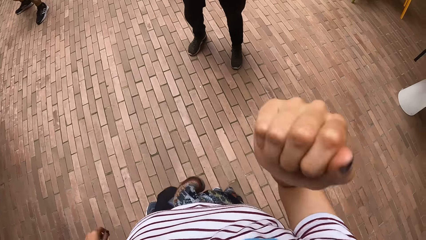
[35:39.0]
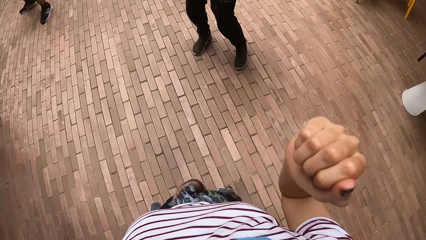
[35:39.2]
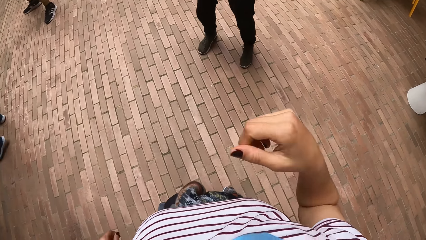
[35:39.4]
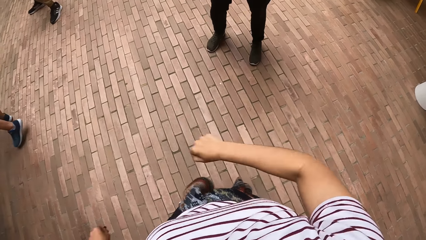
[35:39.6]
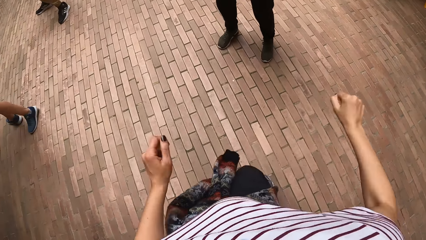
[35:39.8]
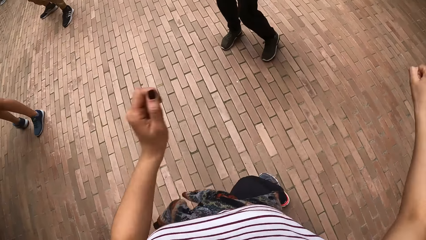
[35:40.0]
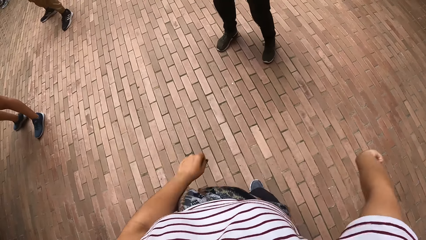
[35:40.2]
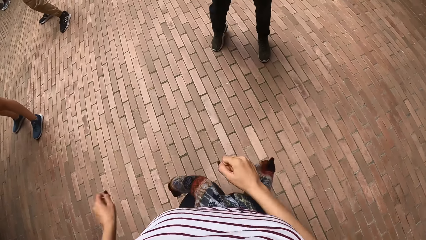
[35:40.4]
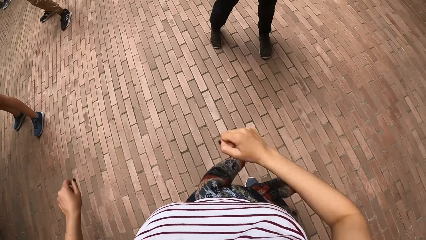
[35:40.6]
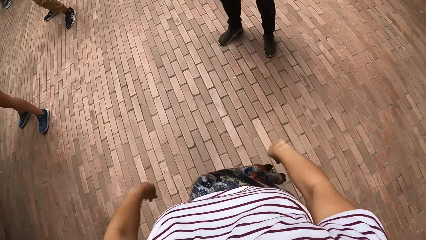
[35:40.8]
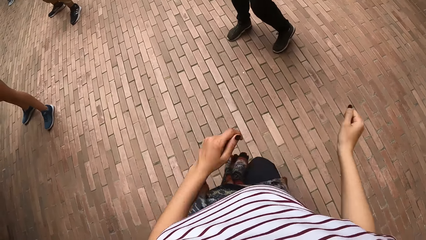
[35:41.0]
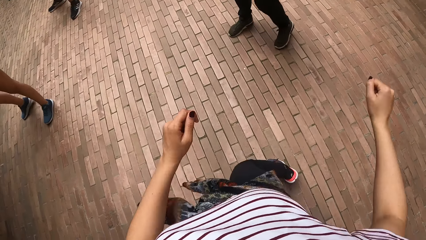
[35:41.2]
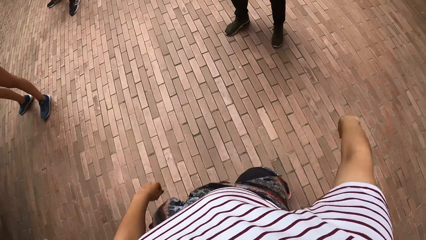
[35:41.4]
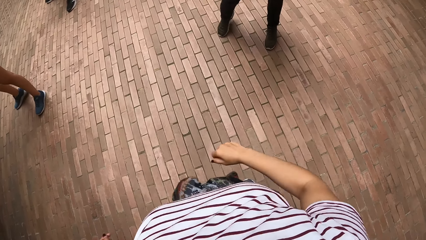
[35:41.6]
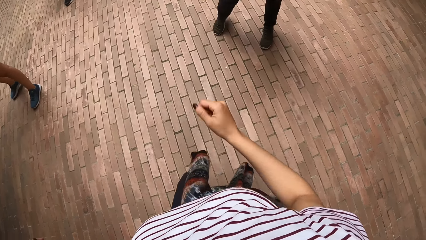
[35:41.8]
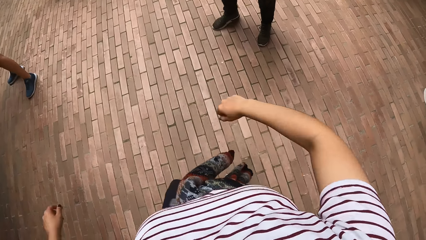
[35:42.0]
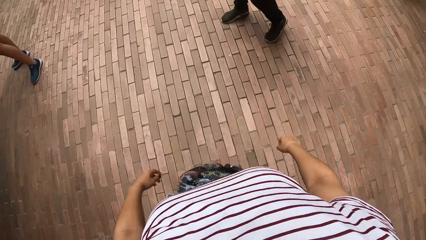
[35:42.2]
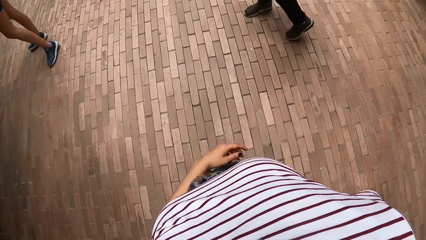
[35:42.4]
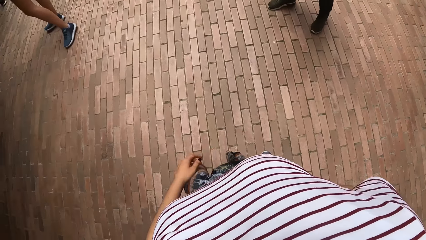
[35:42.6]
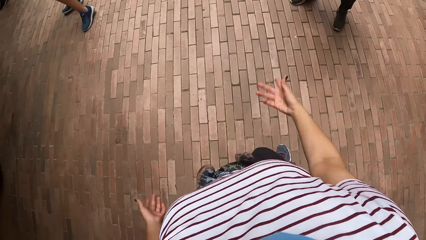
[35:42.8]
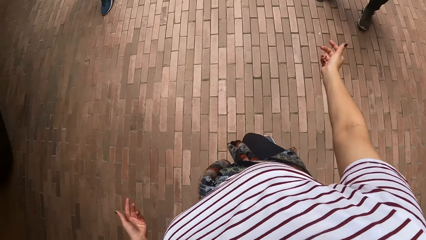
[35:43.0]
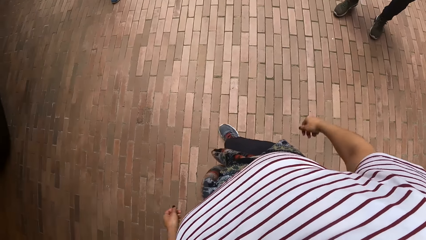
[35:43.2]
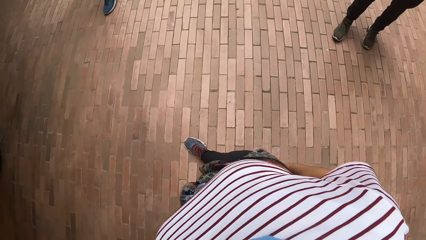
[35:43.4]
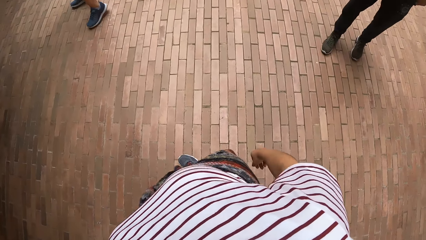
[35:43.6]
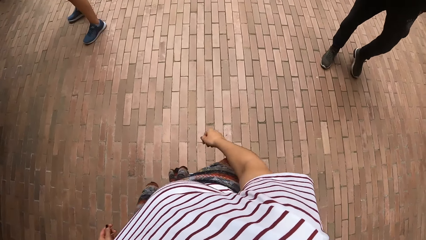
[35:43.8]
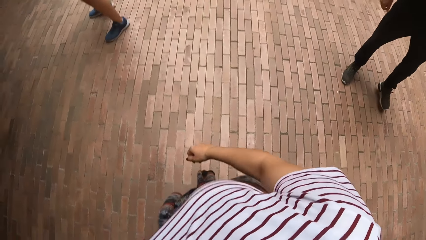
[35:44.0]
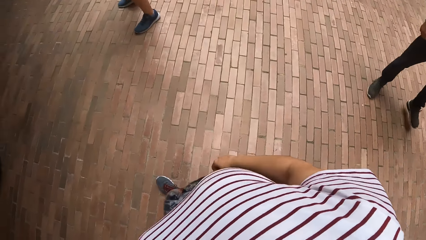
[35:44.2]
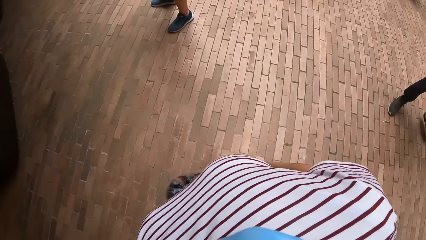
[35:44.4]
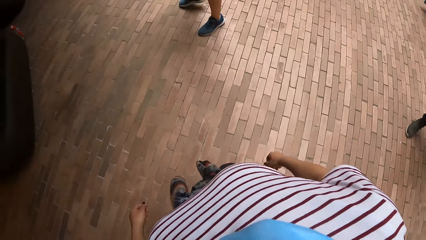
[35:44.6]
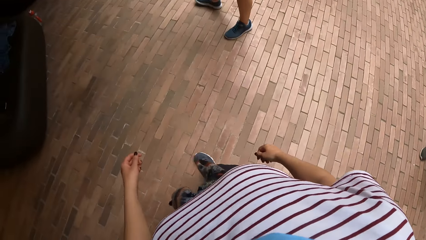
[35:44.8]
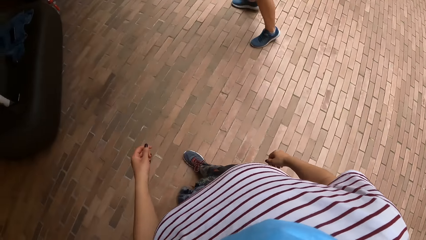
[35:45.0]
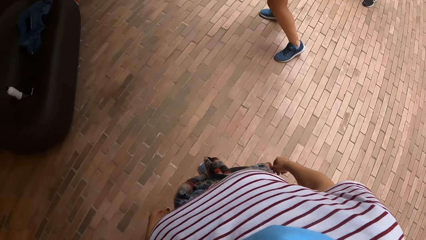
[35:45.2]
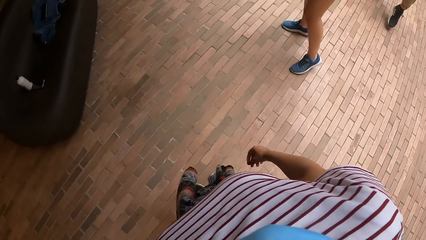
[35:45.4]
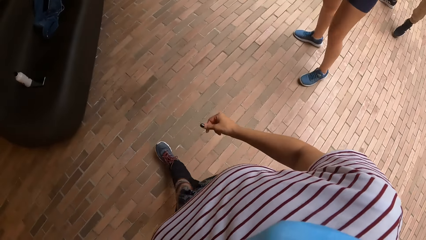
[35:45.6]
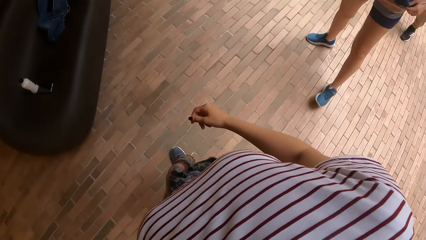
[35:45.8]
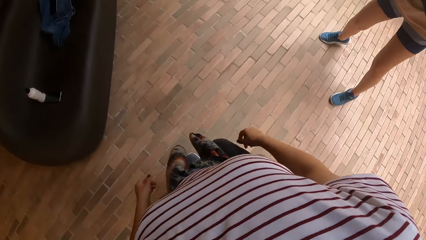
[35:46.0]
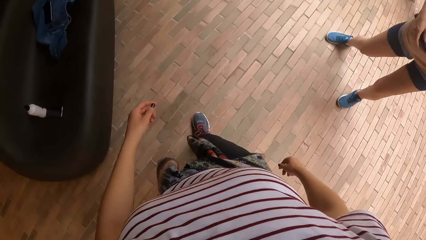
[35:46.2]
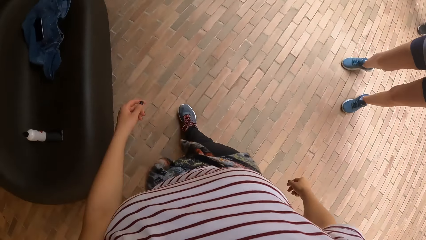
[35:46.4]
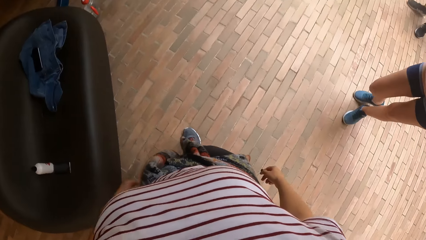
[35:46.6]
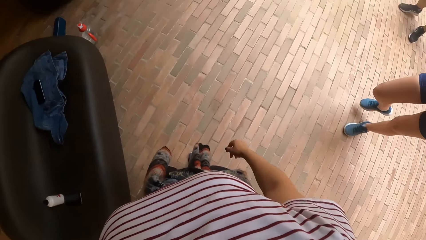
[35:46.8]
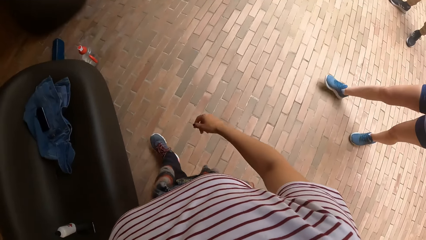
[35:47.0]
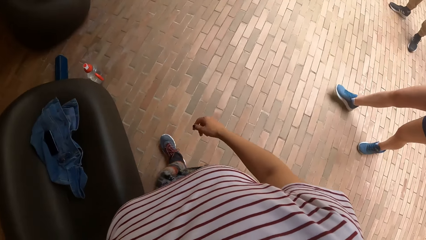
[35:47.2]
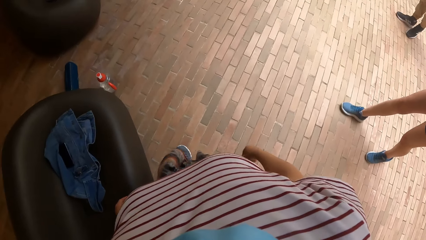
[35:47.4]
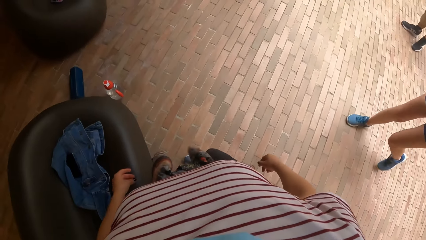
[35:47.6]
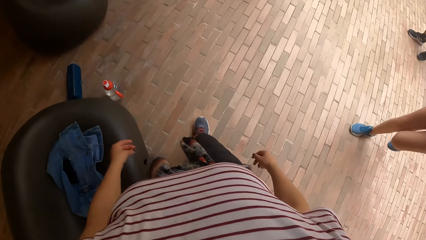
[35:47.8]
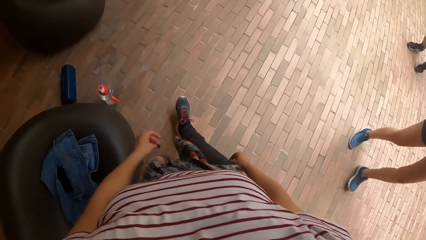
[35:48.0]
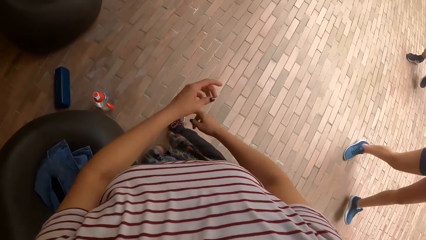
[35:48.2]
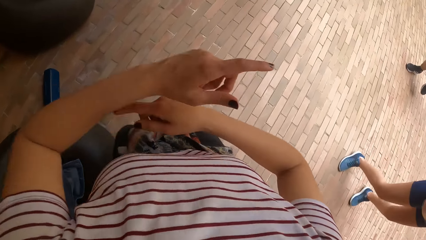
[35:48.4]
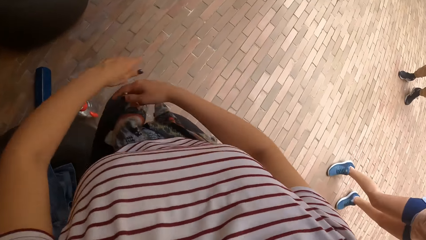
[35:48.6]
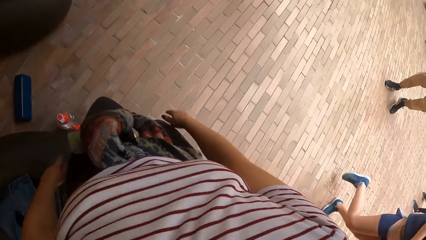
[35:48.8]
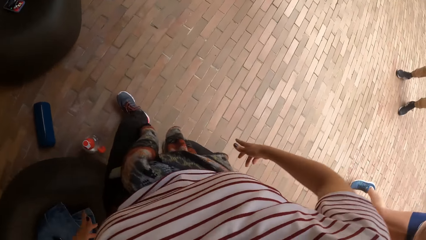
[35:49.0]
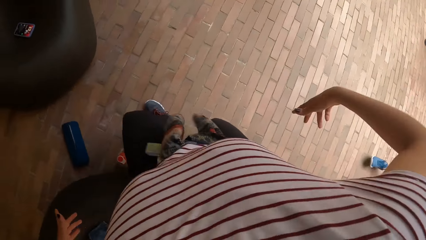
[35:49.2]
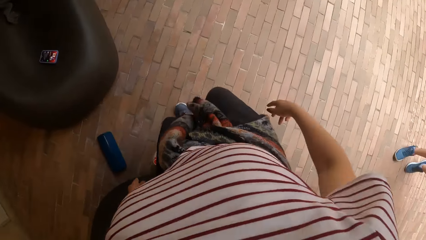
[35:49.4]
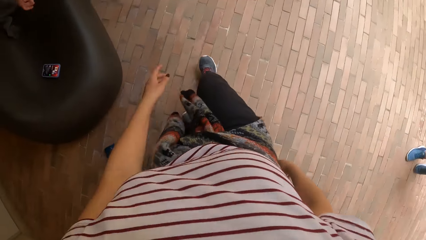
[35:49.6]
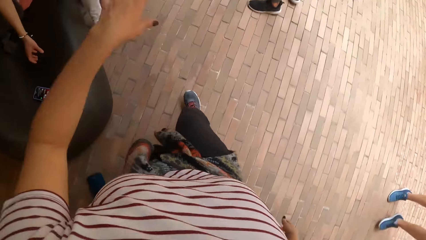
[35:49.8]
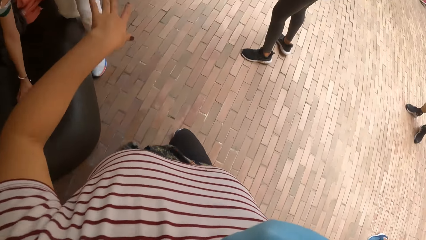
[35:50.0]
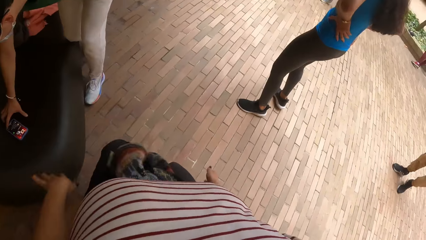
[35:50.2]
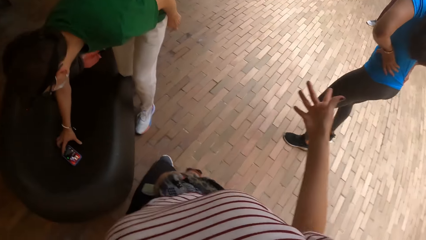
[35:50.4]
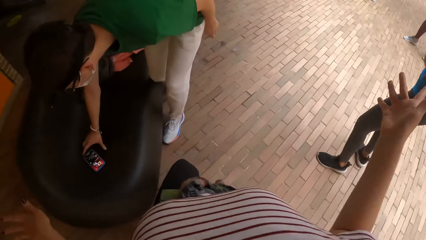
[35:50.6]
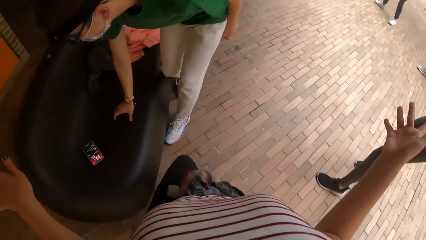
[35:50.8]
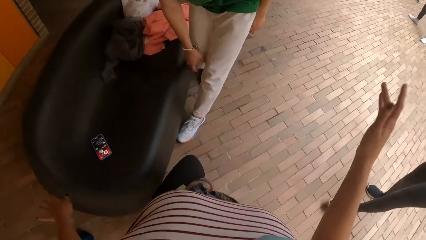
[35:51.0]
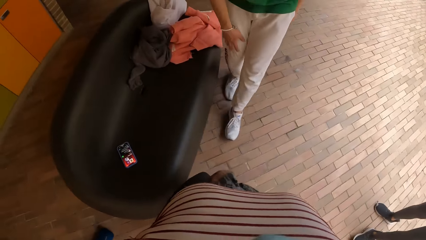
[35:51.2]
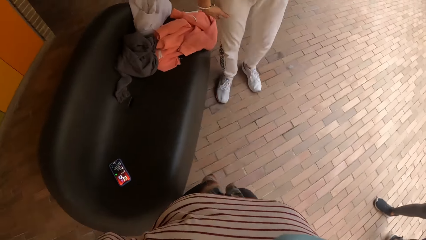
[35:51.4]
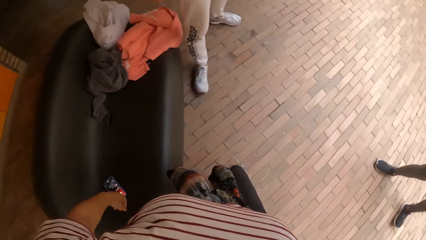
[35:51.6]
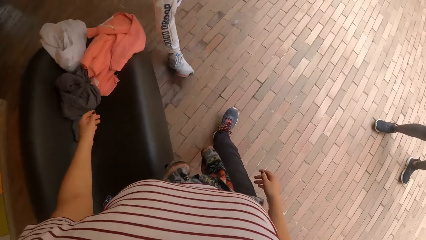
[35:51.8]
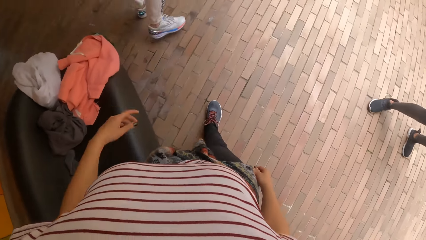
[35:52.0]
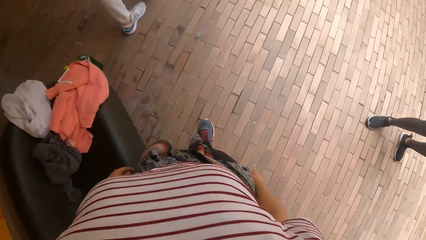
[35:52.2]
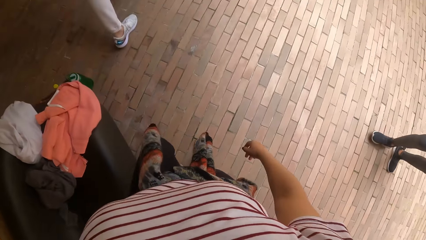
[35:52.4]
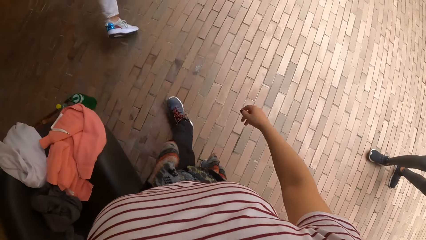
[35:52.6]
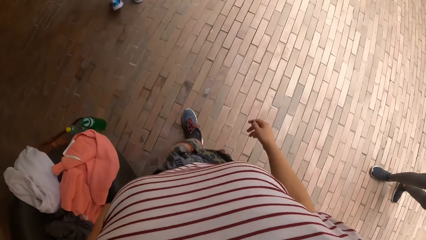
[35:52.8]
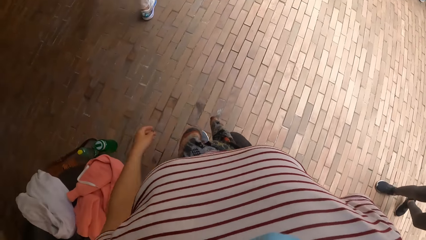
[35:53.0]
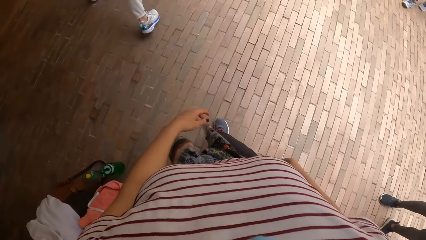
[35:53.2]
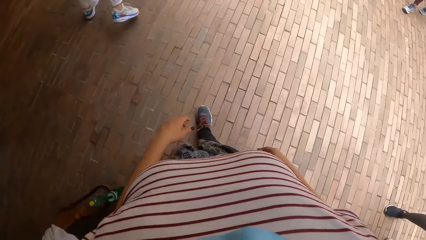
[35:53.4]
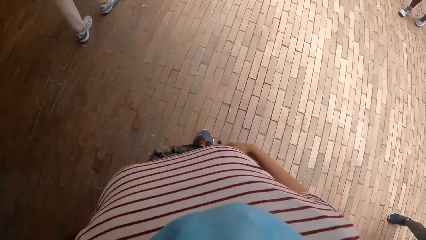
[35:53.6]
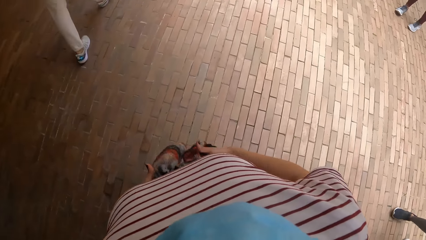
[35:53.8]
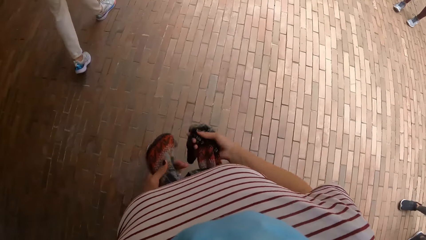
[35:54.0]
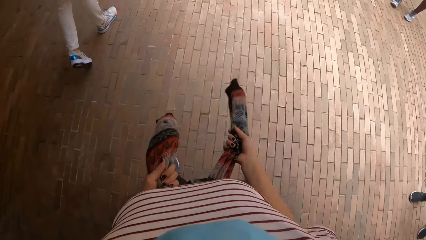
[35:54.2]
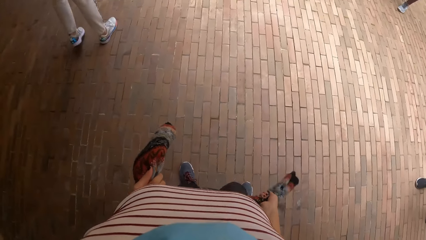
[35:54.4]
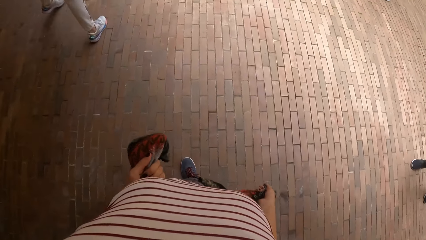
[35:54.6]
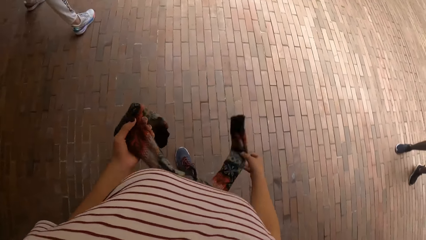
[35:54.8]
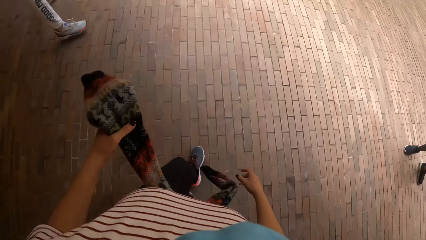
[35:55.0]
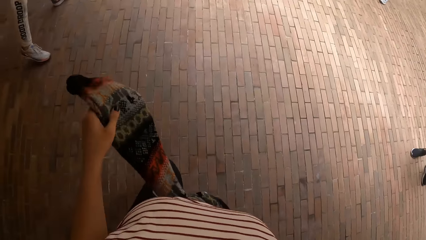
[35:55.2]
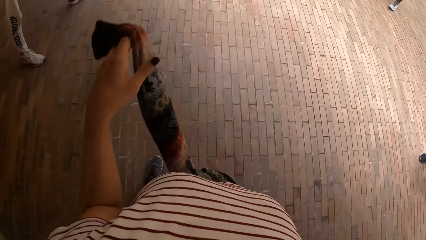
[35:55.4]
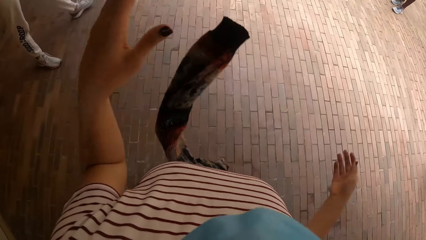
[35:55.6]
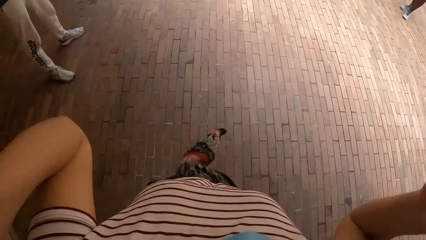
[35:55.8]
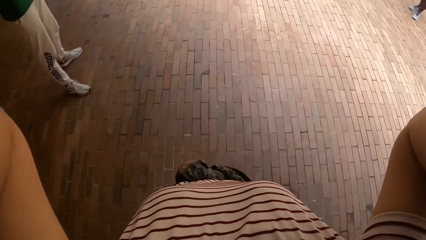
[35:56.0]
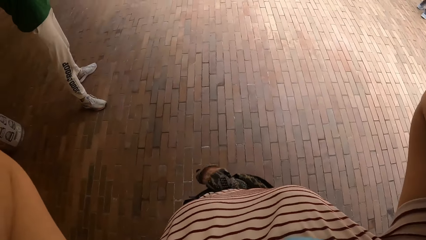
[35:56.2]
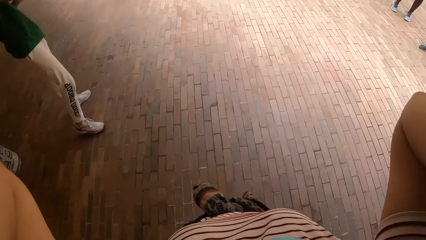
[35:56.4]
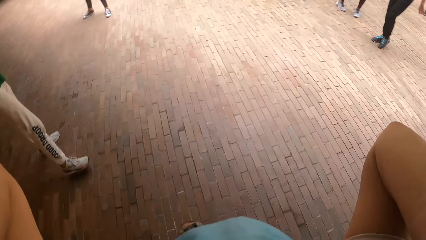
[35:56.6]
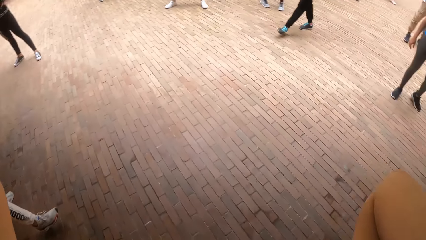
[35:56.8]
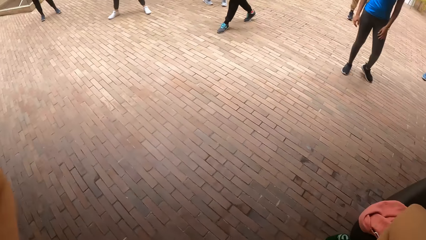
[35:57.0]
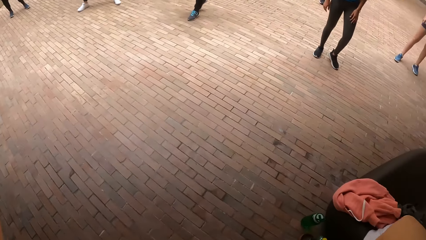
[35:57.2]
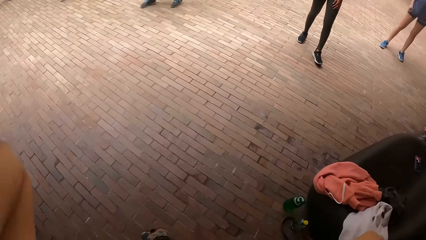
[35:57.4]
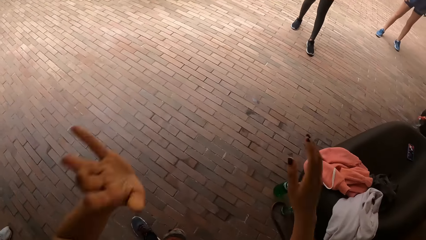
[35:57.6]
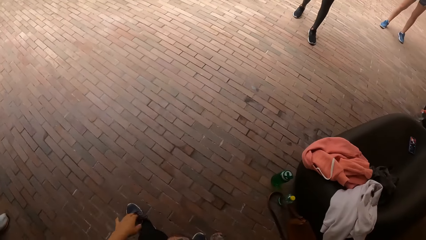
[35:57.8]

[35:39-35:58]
The camera wearer dances with the man at the dance centre. She interacts with the man. She walks. A woman dances. The camera wearer walks. She interacts with the group of people at the dance centre. She dances. Another man holds a phone and walks. The camera wearer walks. She ties her sweater on her waist with her hands. She holds the sweater. She lifts hands.
